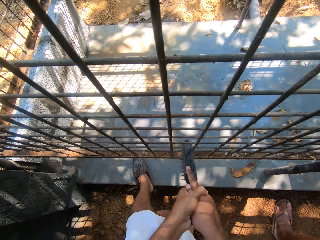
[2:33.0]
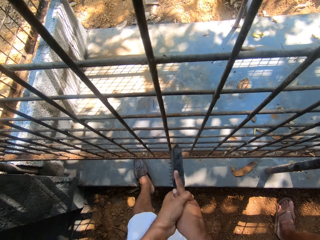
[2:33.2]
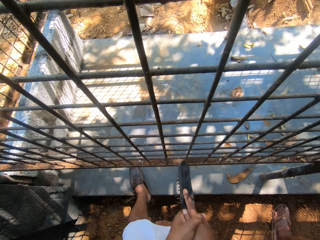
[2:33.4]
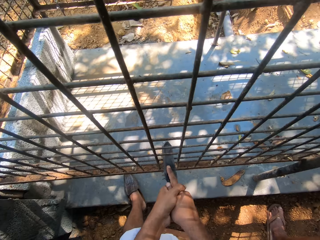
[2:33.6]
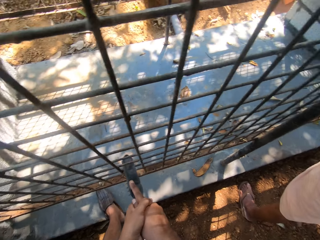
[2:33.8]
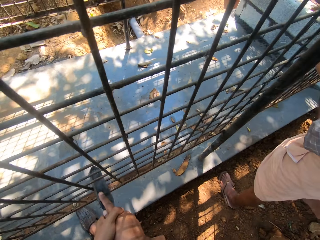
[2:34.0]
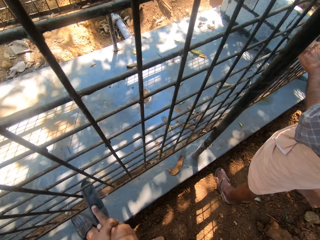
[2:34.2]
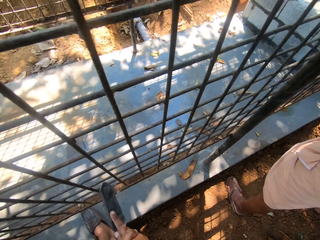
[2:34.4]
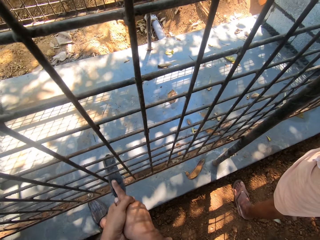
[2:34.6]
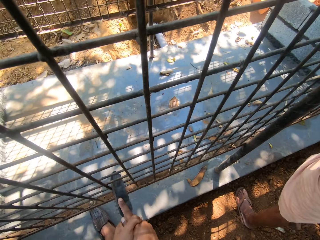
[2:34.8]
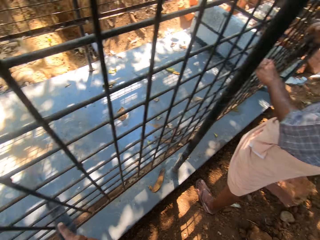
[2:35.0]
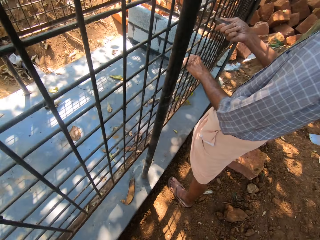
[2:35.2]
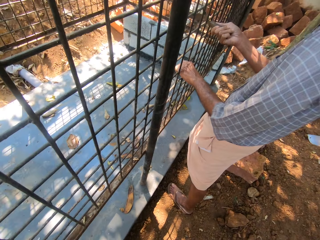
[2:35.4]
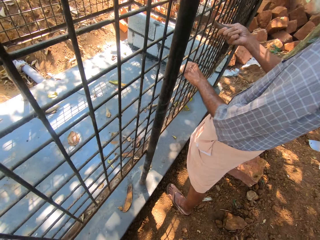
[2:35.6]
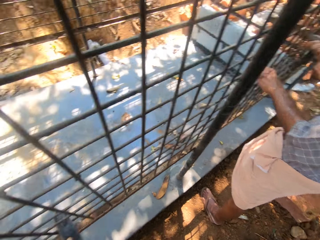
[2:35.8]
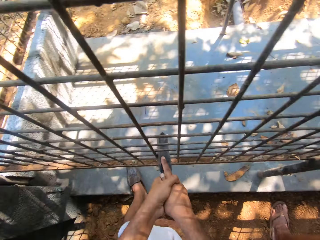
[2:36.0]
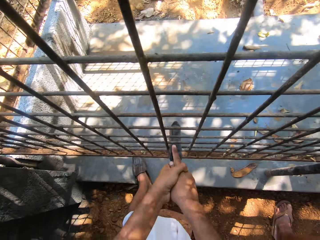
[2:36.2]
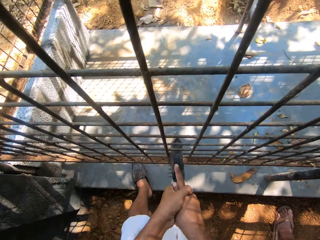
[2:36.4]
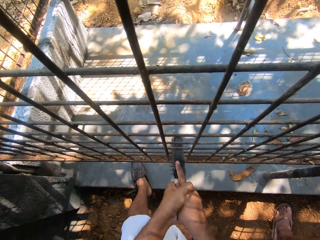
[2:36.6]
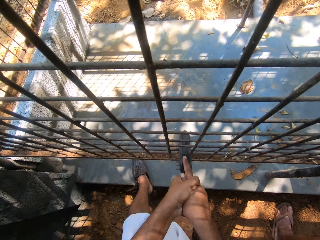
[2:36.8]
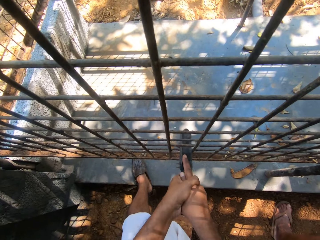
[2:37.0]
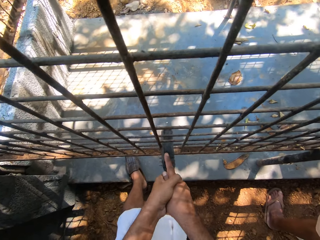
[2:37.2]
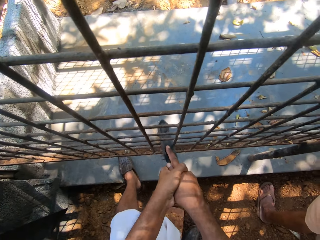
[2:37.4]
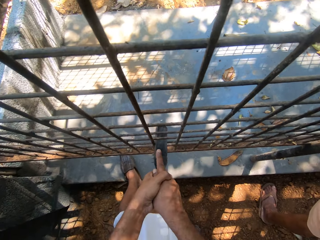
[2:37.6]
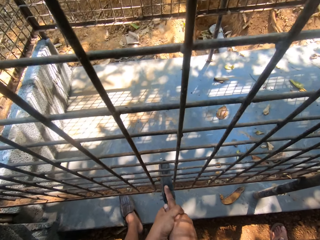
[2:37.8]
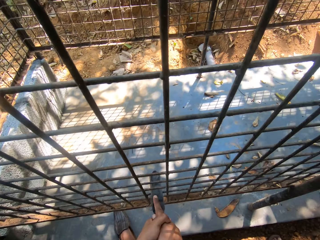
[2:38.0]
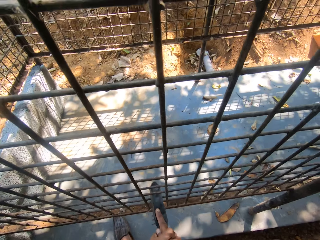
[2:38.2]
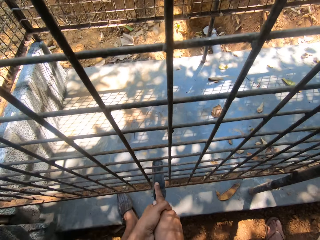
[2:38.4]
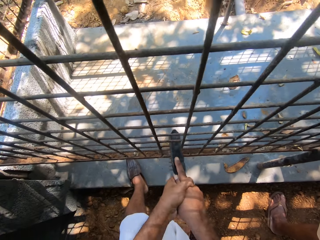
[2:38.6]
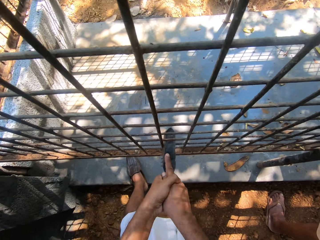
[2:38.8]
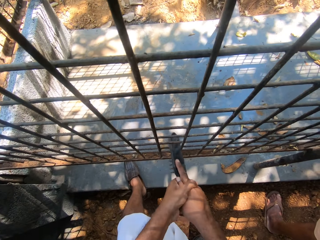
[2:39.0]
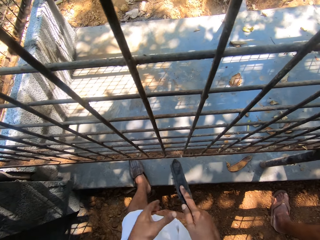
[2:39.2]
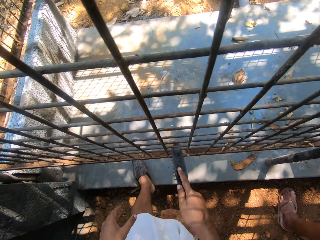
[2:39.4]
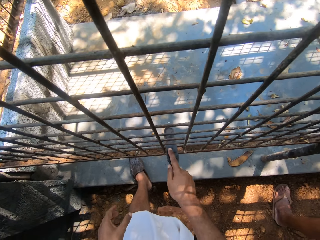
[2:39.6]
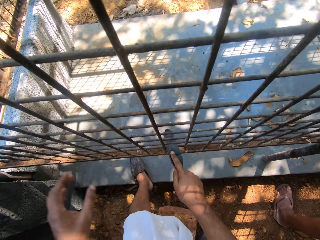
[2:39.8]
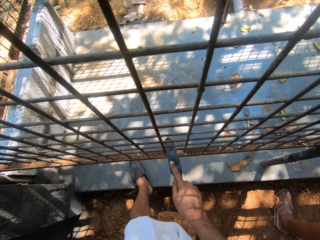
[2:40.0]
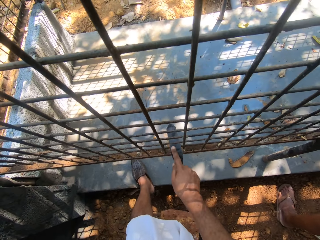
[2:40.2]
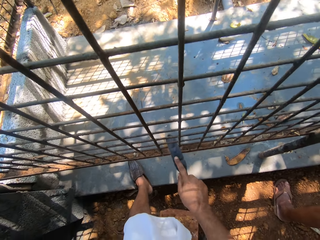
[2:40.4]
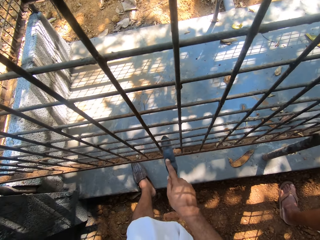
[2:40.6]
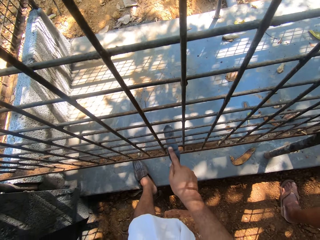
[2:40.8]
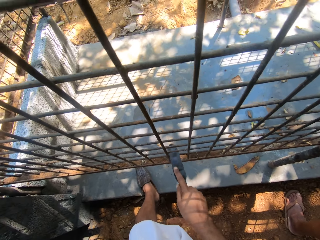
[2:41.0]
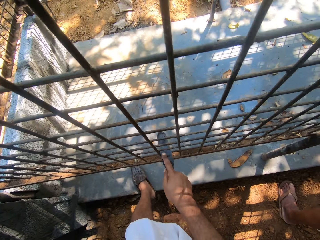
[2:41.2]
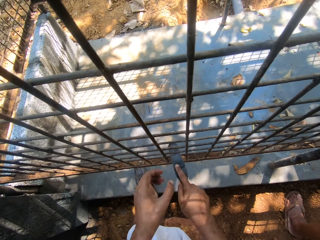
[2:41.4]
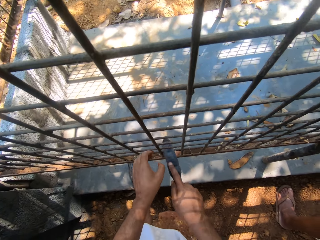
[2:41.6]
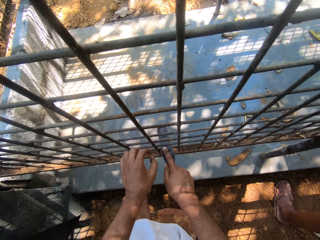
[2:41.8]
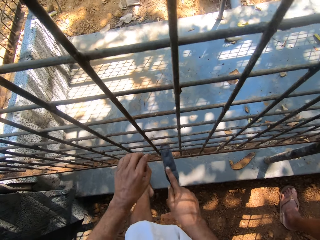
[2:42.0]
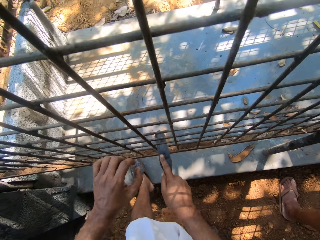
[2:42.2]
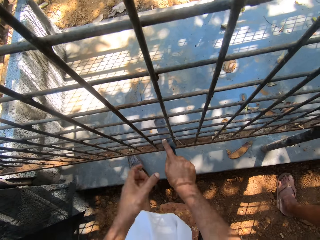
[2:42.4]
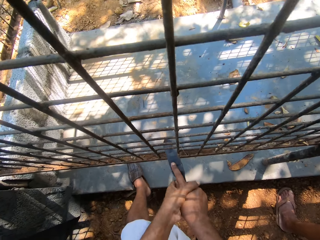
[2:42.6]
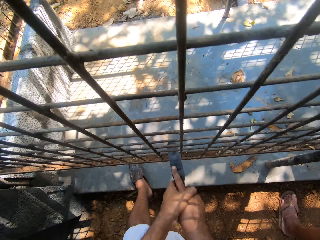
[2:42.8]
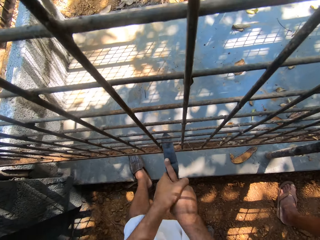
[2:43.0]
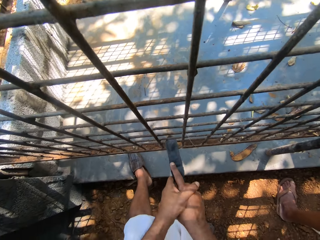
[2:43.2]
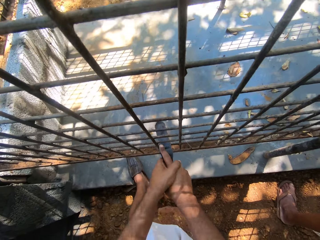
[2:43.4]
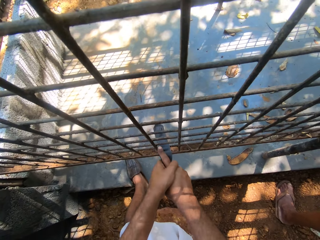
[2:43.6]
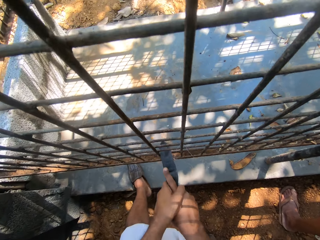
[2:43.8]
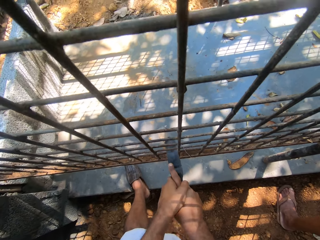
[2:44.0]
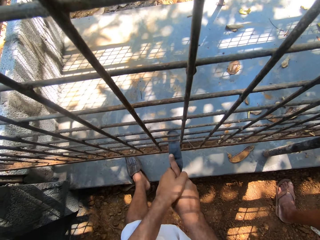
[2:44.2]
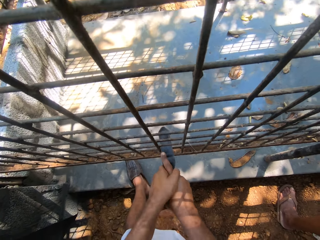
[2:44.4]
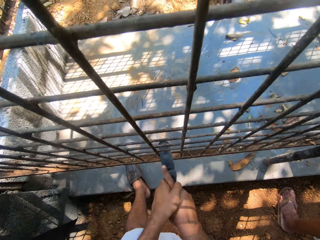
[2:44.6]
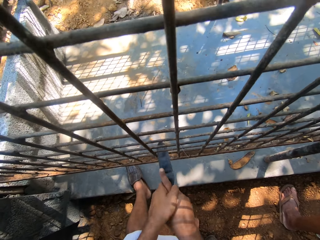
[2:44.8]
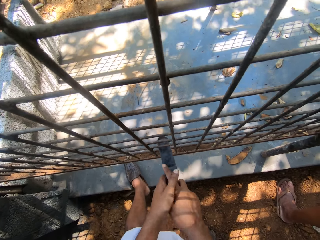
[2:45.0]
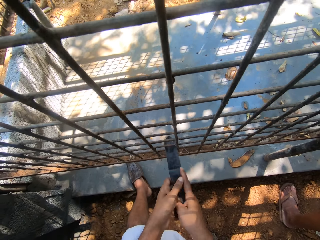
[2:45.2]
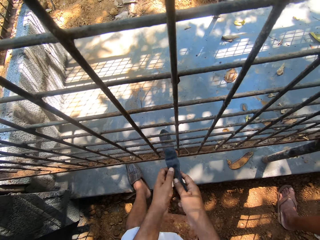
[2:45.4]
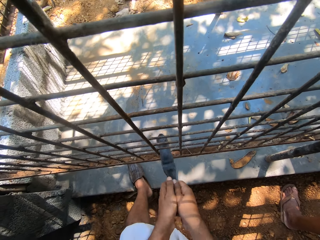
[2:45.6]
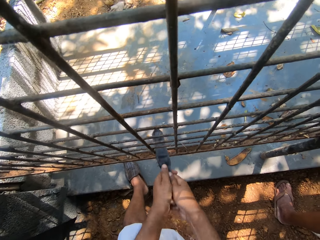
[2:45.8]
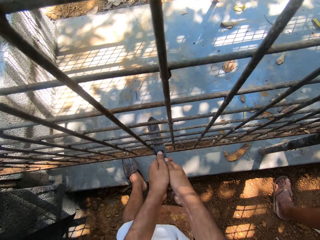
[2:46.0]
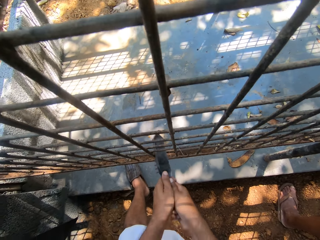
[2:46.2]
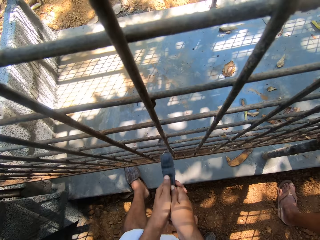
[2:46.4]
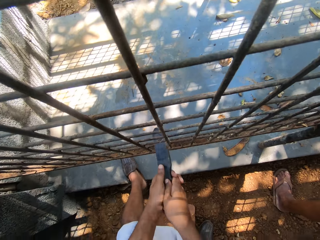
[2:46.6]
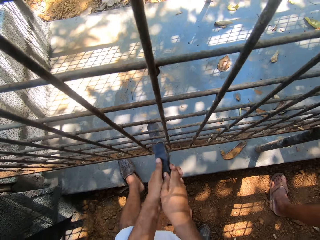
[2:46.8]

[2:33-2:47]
A man rubs the cage with the scraper. The camera wearer cleans the cage with the hand brush. He holds the hand brush with both his hands and cleans the cage with the hand brush.

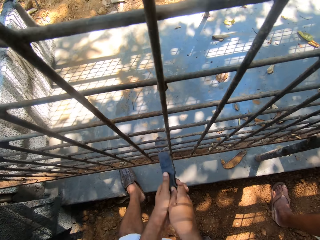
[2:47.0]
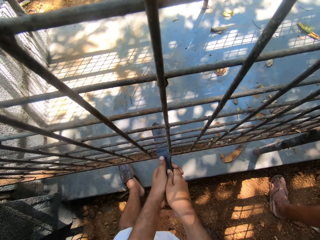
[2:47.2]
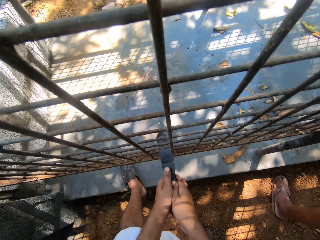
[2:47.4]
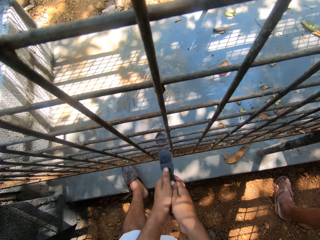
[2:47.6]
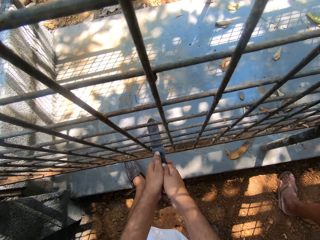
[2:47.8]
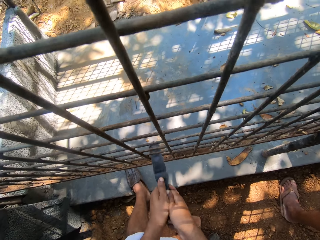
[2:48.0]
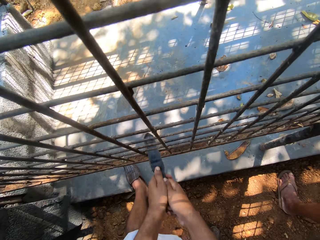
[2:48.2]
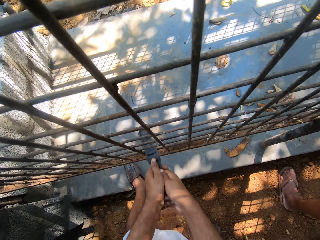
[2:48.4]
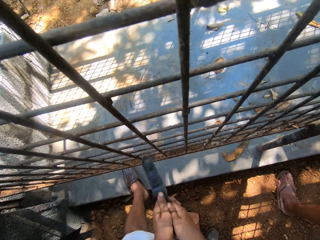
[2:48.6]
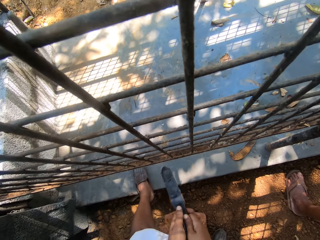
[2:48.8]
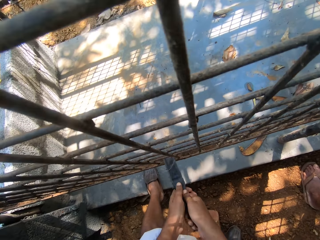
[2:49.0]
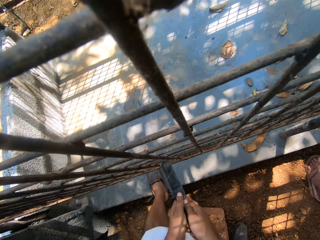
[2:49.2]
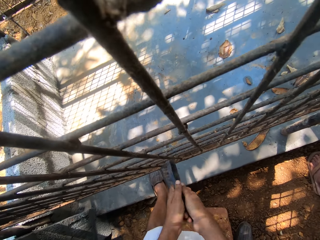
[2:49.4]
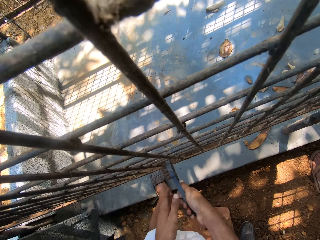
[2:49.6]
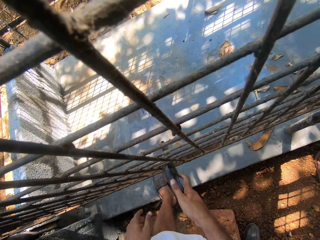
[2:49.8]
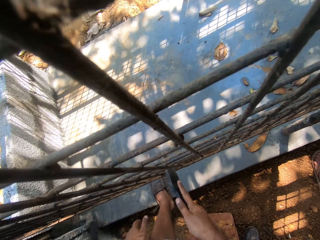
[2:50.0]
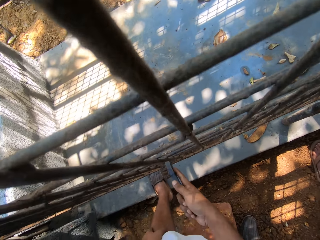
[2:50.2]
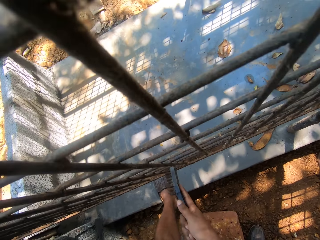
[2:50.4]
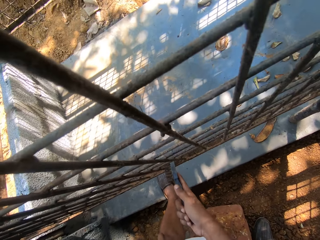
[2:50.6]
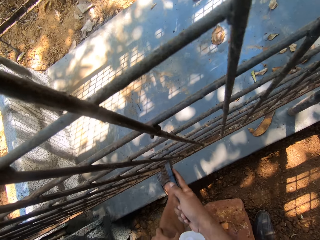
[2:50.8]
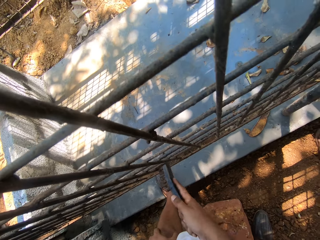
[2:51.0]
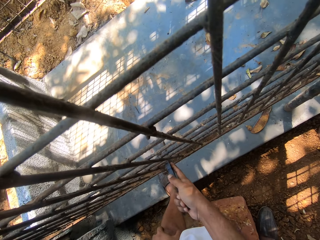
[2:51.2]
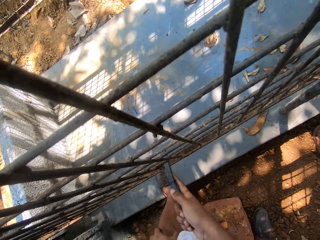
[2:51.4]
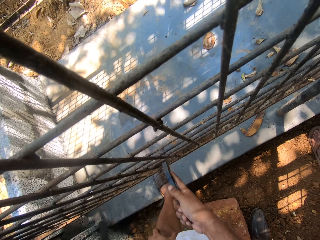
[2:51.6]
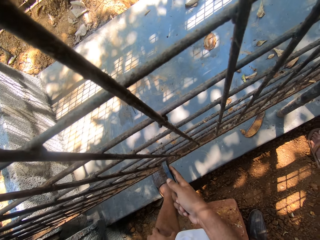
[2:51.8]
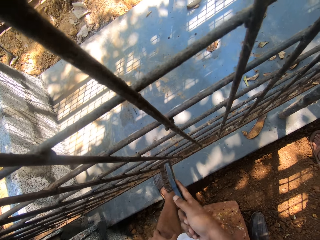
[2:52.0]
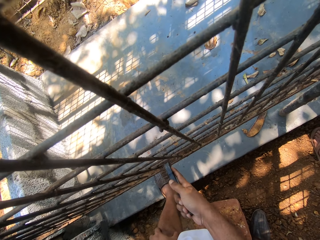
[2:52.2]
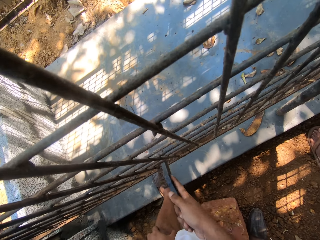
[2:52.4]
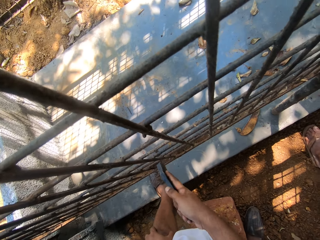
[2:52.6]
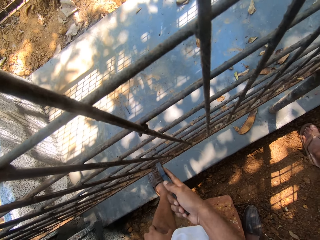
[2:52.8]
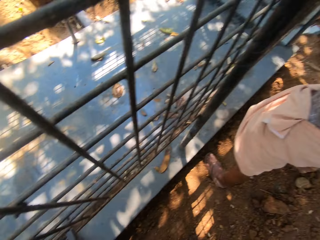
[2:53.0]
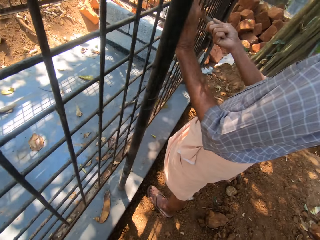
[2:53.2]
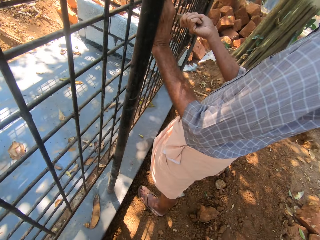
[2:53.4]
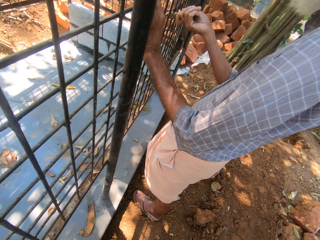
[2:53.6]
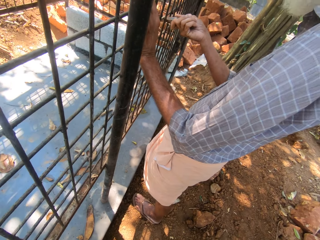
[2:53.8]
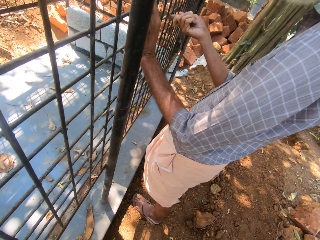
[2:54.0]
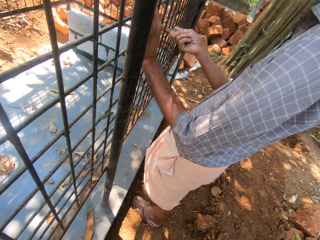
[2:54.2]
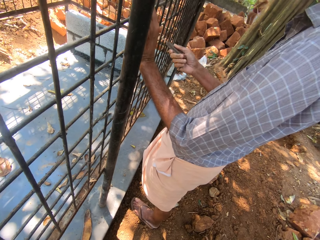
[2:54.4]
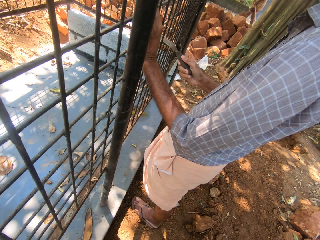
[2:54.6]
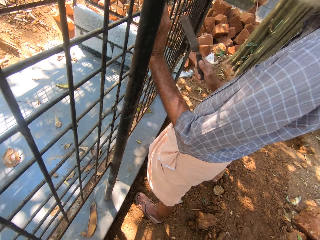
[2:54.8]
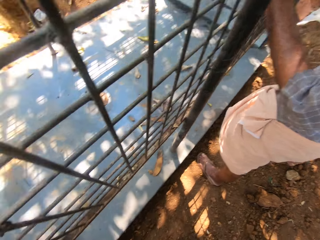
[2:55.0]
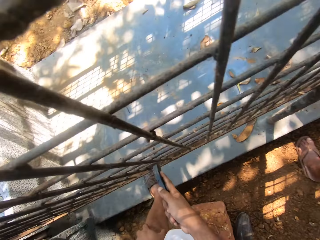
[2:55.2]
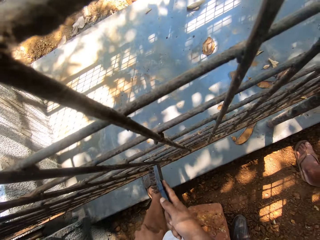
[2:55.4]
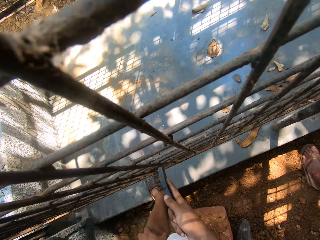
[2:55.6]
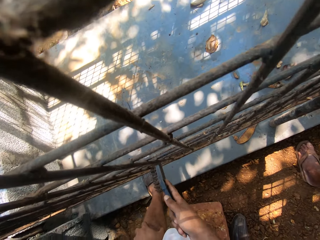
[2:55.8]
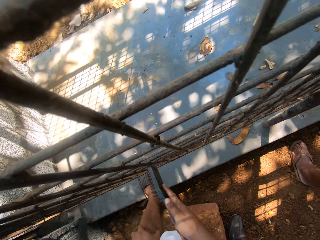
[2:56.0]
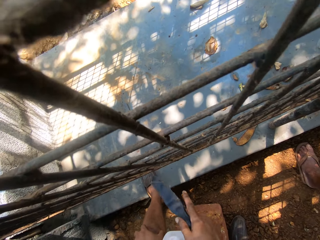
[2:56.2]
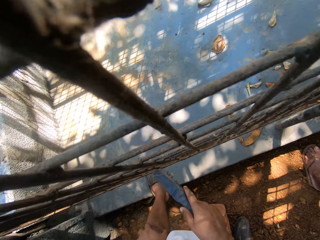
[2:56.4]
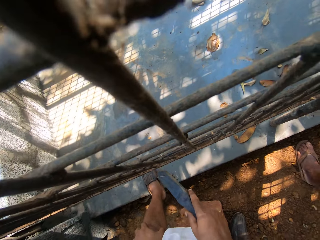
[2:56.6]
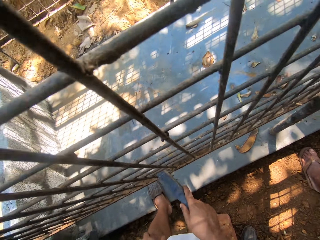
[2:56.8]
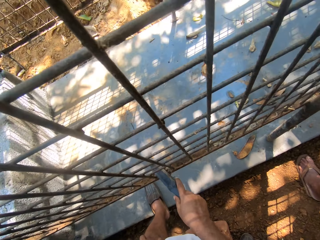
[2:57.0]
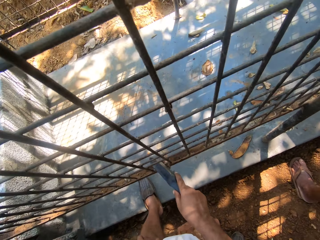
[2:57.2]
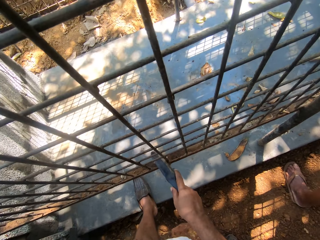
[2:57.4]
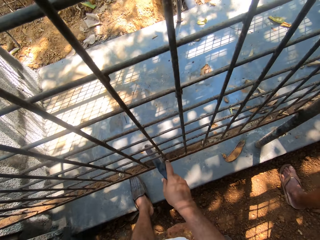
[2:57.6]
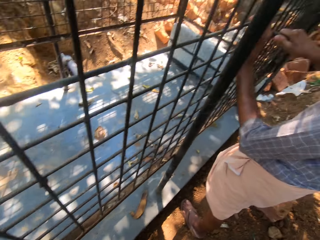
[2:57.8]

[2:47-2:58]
The camera wearer talks to a man. They clean the cage with the hand brush. They look around. They stare at the man. They clean the cage with the hand brush. They talk to the man.
